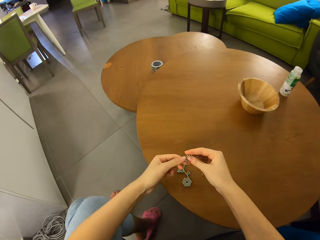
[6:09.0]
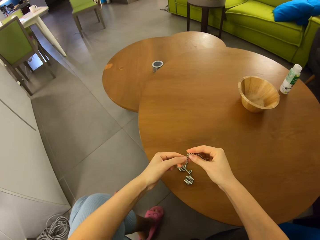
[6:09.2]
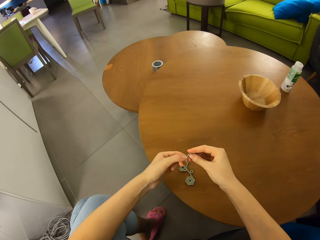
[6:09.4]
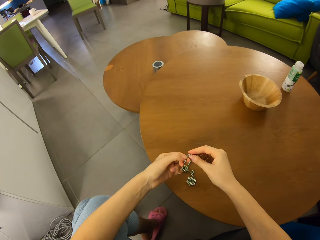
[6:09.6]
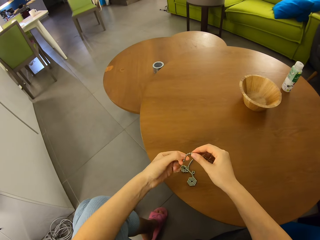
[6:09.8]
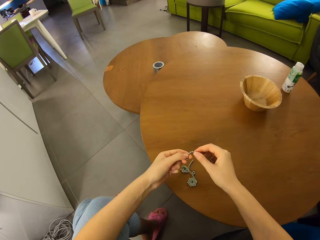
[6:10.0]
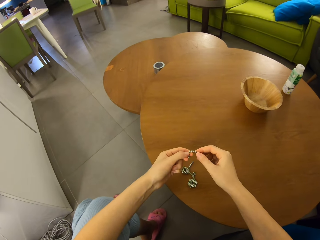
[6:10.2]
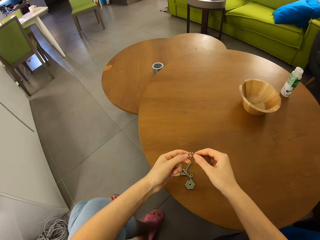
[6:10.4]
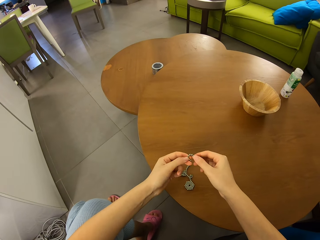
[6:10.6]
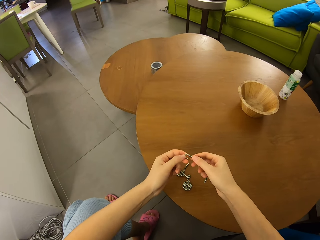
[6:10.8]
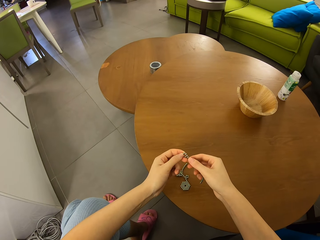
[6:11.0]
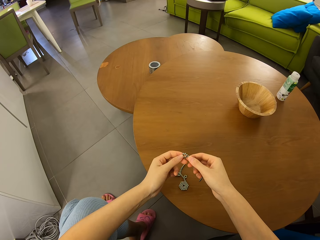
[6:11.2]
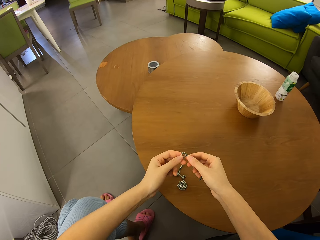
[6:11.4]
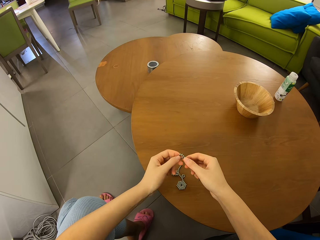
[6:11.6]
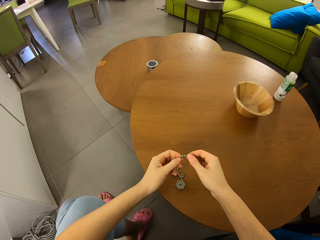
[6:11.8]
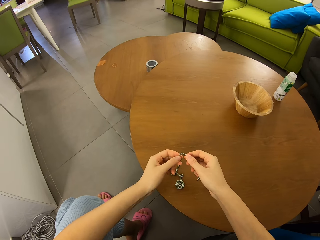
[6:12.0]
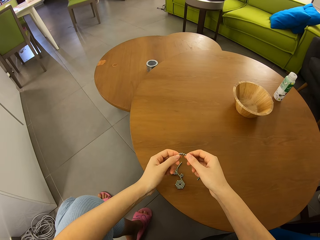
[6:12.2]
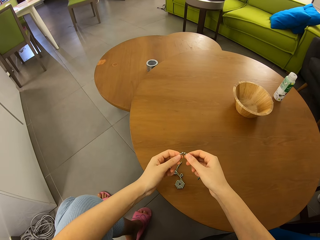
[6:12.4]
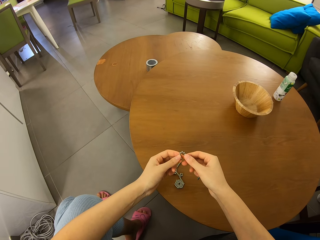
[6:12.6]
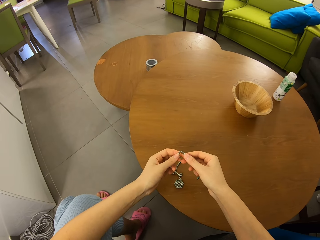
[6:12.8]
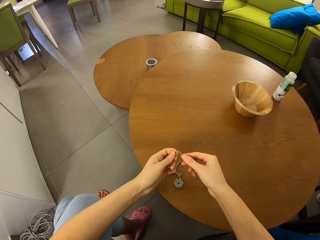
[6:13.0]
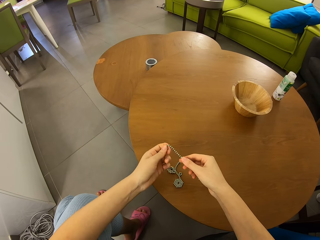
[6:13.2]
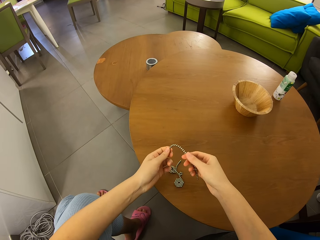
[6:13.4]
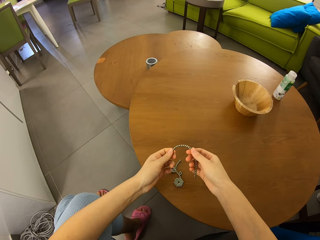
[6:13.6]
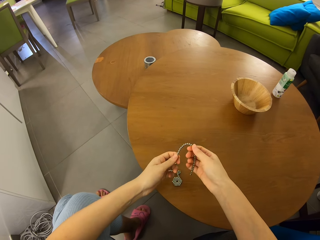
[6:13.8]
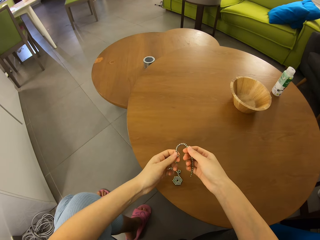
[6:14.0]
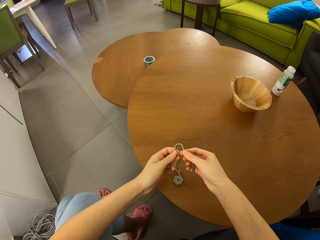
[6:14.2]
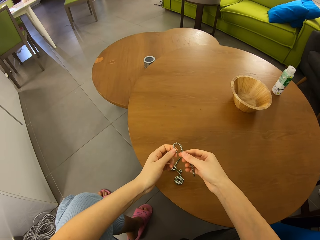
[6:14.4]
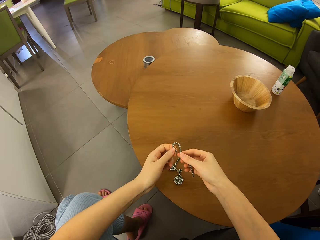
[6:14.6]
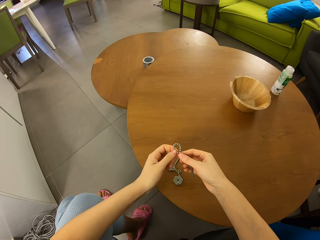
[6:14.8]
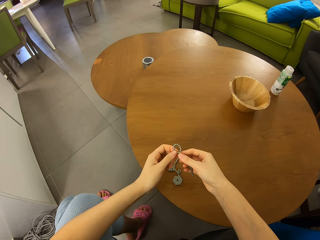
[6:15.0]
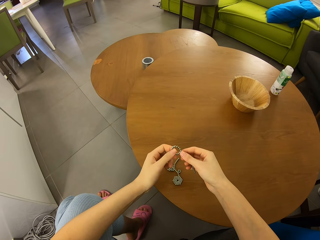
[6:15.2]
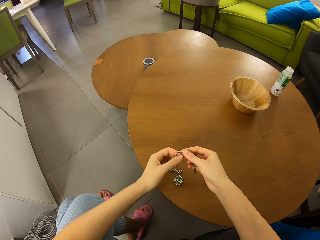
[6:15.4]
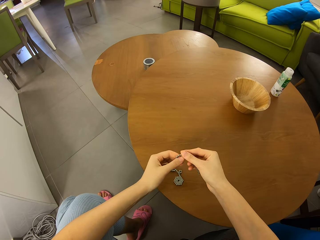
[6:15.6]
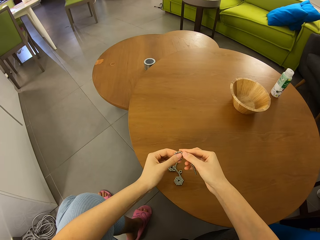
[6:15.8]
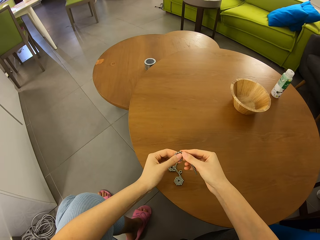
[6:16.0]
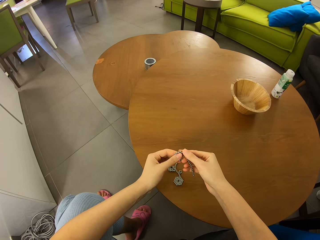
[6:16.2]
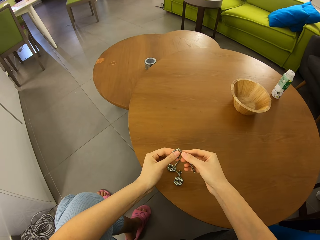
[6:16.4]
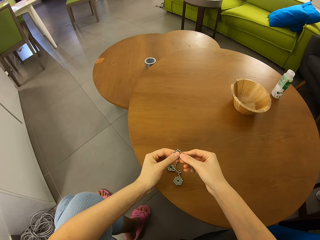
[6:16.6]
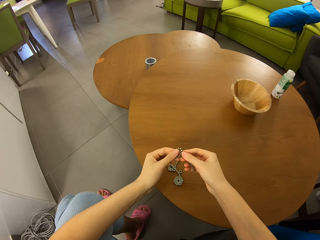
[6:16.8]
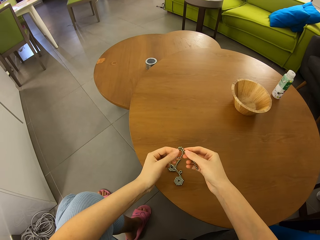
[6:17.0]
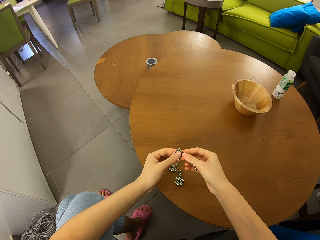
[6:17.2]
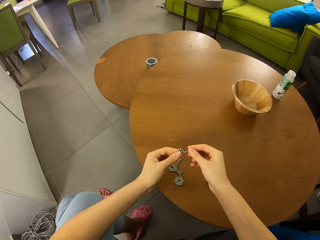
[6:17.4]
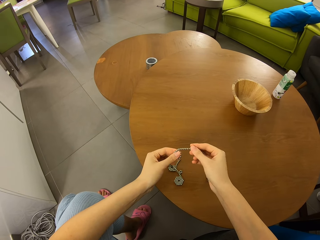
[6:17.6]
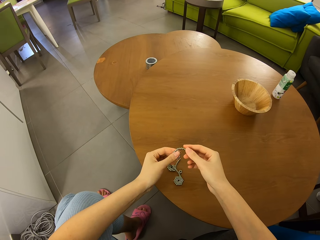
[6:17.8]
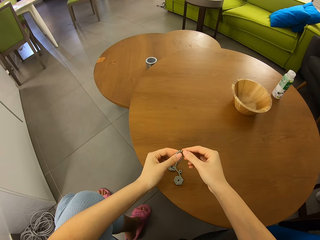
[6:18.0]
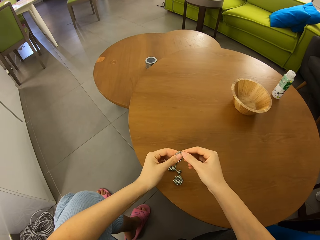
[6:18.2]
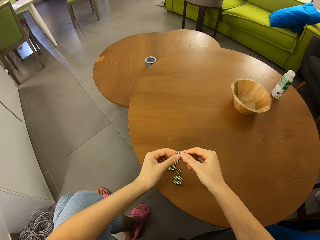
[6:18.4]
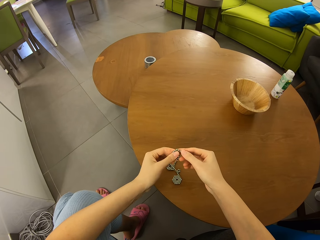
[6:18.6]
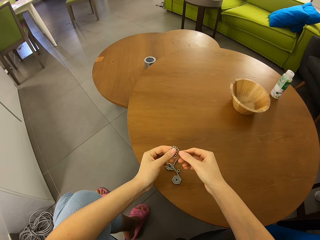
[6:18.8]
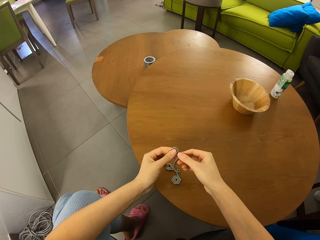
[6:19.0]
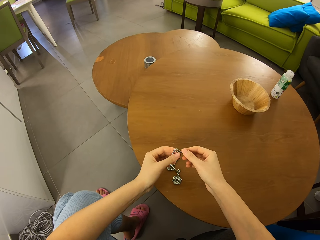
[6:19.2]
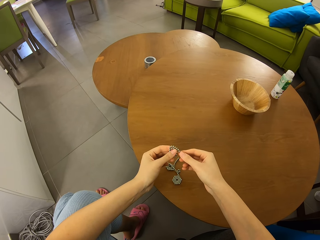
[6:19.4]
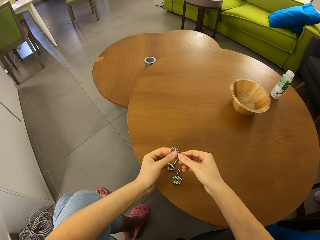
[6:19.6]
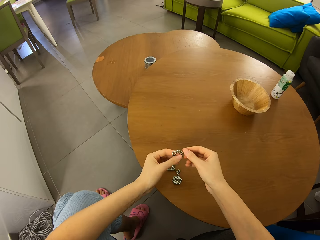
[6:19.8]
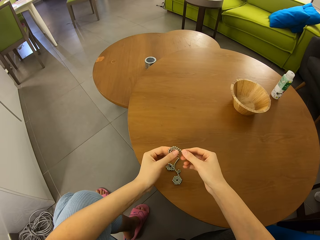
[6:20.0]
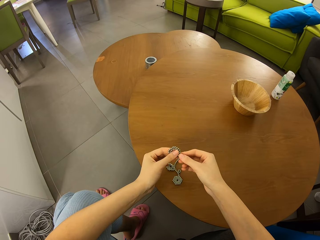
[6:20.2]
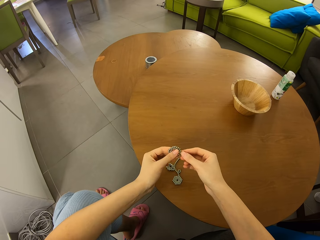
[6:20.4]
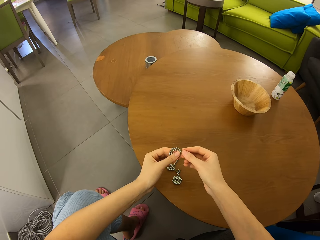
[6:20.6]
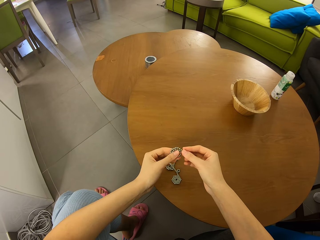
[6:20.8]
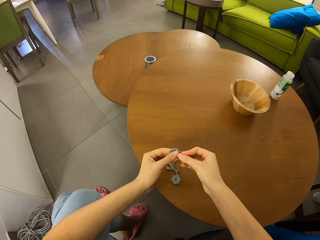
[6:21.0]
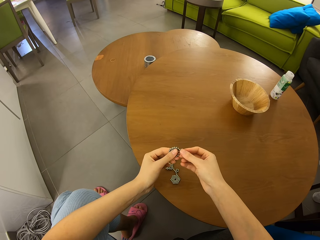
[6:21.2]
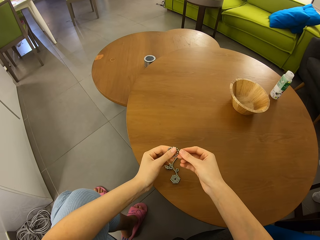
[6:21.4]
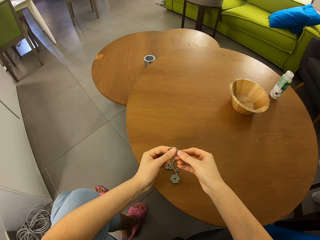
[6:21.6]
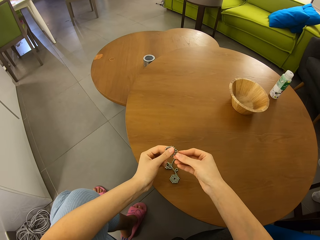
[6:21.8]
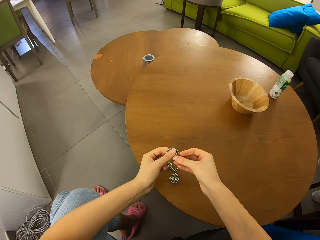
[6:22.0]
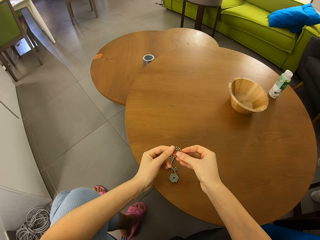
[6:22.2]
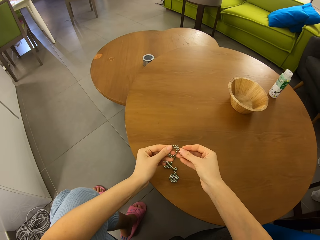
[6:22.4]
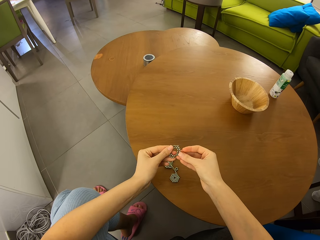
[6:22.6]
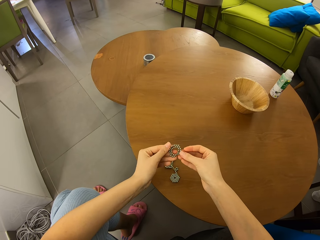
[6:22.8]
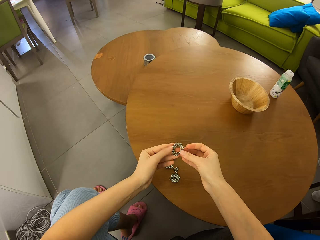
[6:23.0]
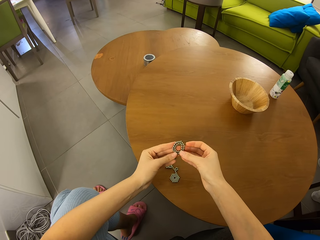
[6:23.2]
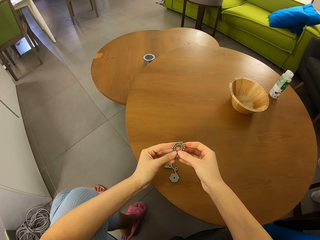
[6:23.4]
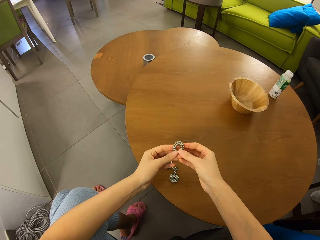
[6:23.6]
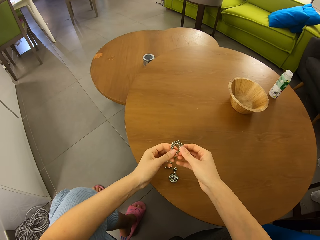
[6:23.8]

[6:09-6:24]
The camera wearer forms shapes with the magnetic bead roll. They shape neodymium magnet spheres.

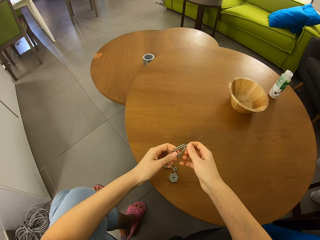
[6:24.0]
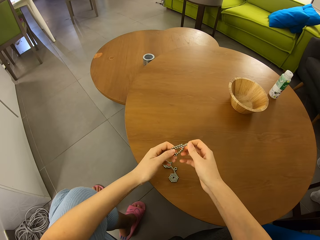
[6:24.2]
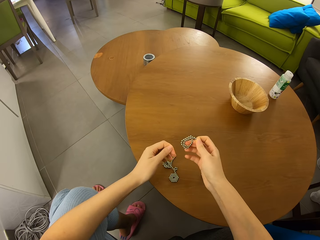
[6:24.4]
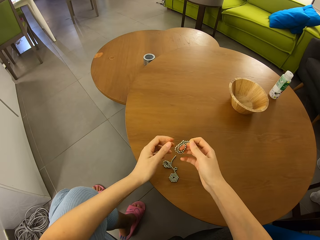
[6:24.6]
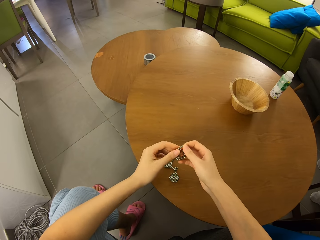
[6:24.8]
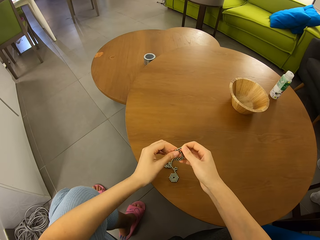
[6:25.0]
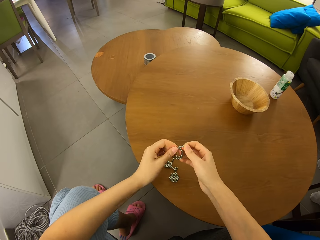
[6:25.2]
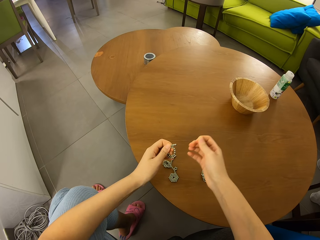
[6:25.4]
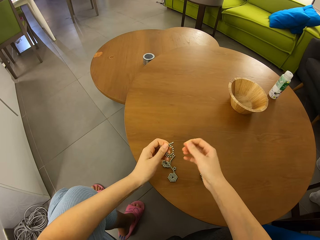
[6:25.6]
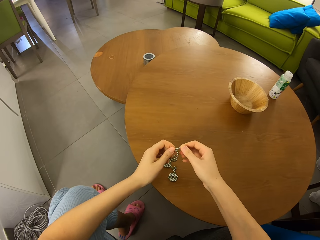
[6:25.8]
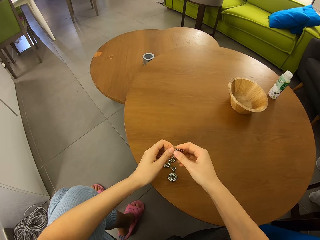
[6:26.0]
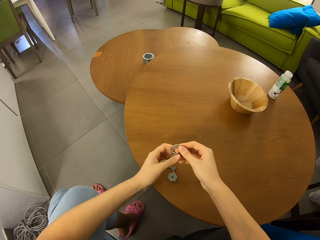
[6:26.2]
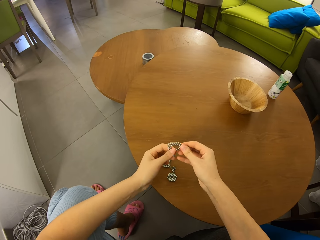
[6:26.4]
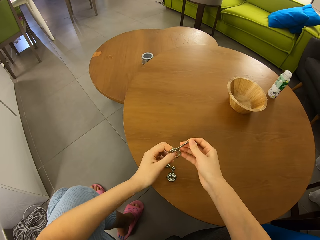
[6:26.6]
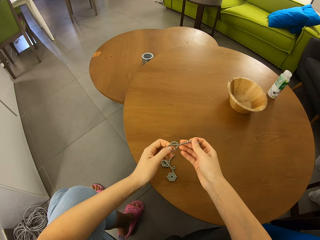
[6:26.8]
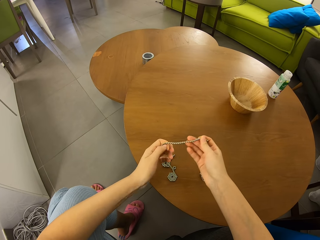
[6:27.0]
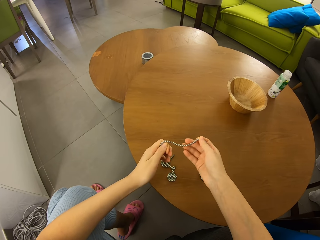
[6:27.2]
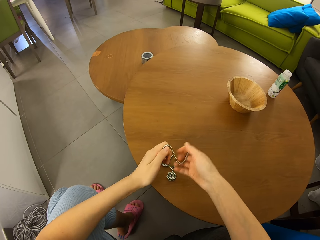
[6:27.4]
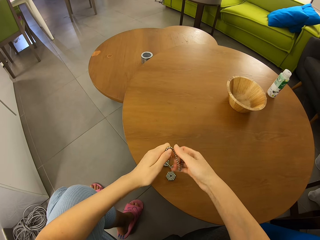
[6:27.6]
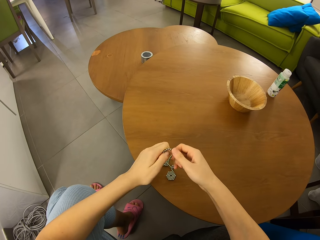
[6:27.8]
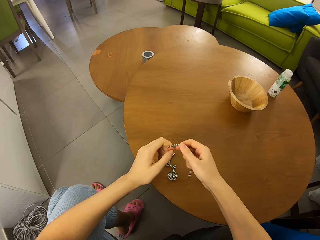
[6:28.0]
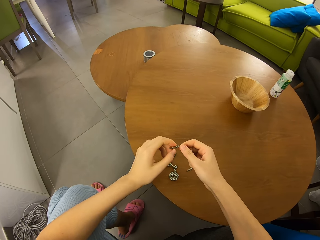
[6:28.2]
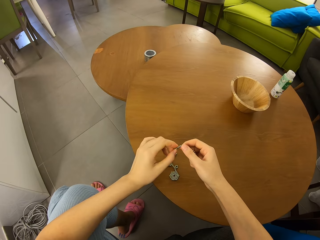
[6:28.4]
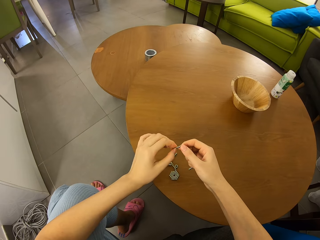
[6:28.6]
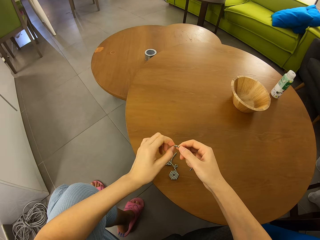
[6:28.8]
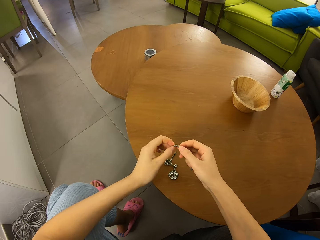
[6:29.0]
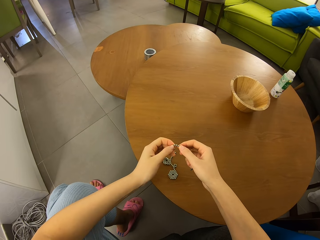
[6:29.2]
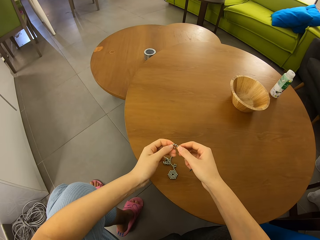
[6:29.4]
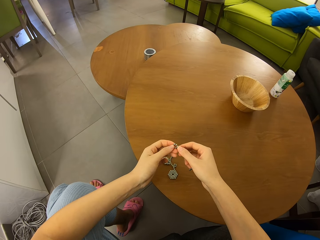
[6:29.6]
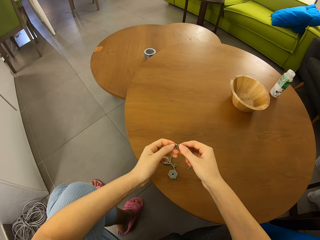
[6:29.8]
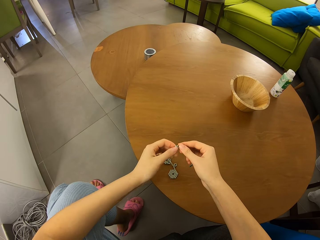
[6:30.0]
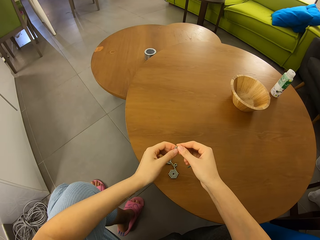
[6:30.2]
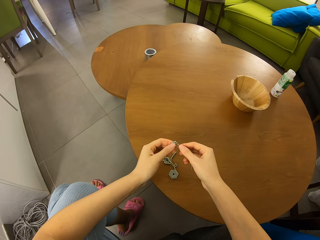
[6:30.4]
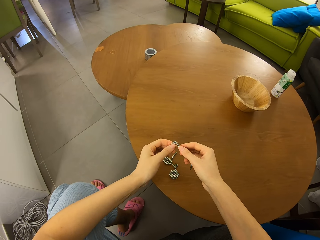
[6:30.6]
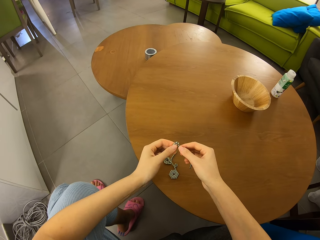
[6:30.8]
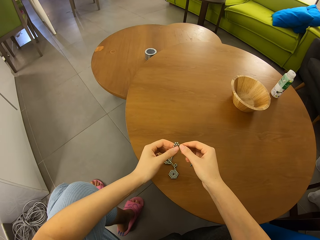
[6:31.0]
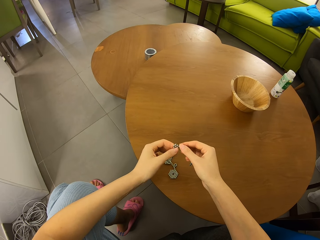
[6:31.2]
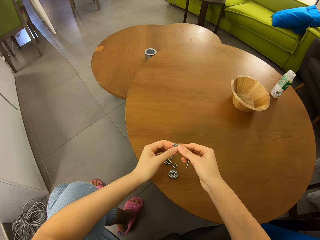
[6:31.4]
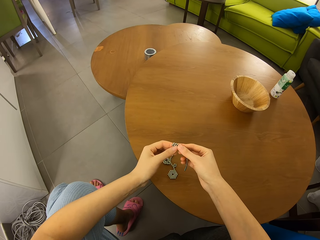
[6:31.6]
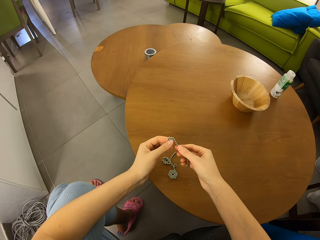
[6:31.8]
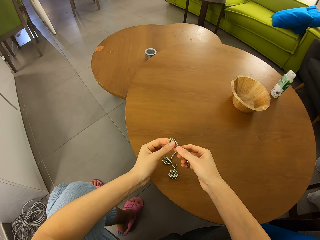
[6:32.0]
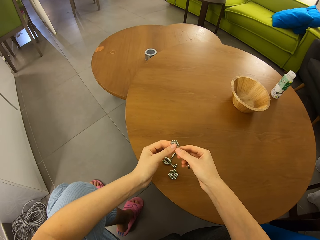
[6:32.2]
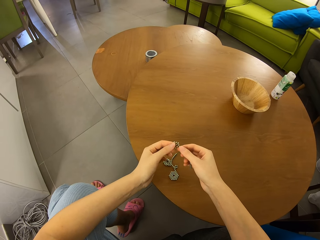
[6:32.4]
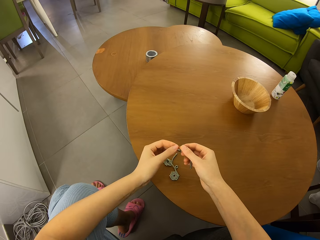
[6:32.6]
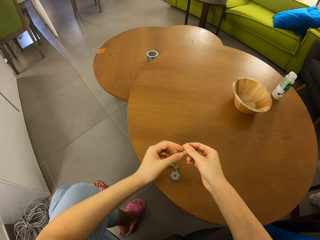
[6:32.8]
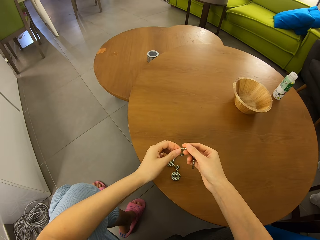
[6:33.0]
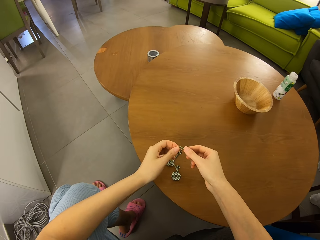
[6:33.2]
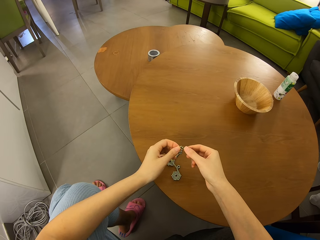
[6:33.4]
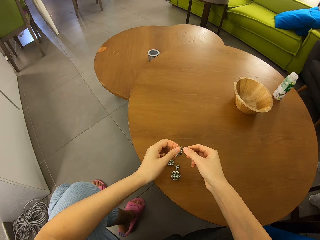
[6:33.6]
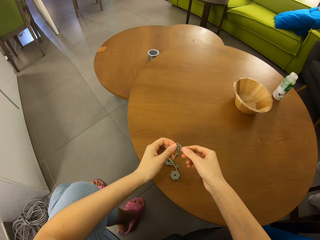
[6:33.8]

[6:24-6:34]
The camera wearer unfolds neodymium magnet spheres. They scatter the magnetic beads. They form shapes with the magnetic bead.
